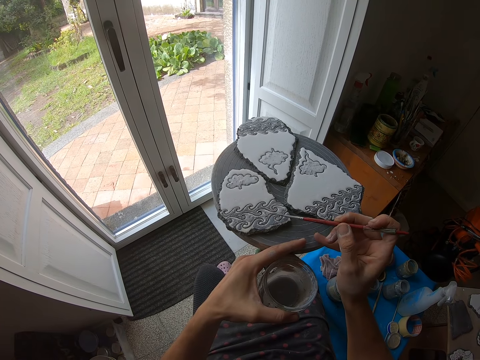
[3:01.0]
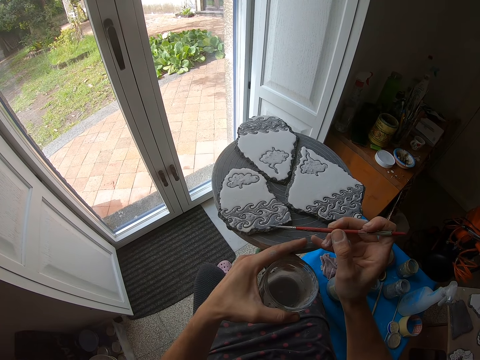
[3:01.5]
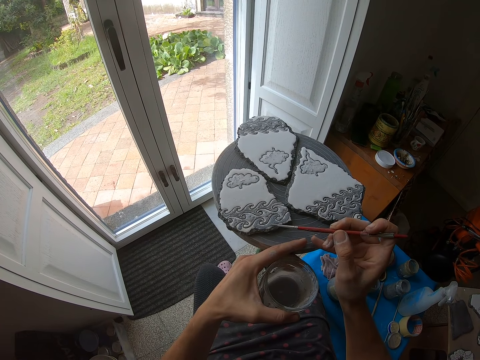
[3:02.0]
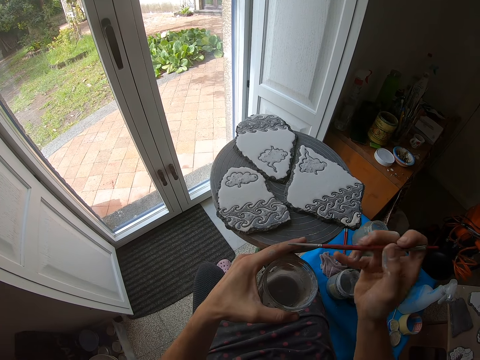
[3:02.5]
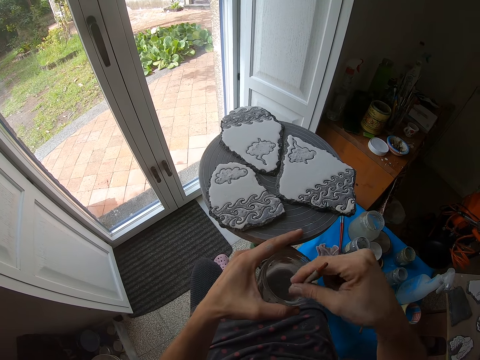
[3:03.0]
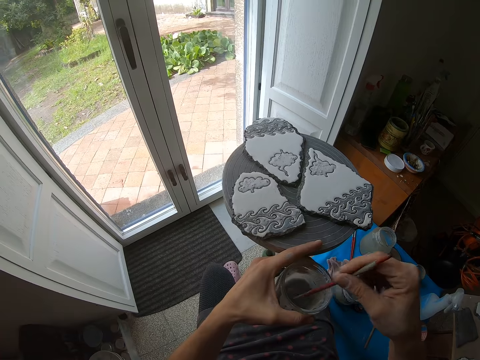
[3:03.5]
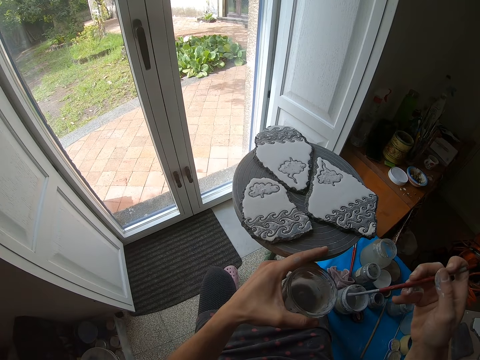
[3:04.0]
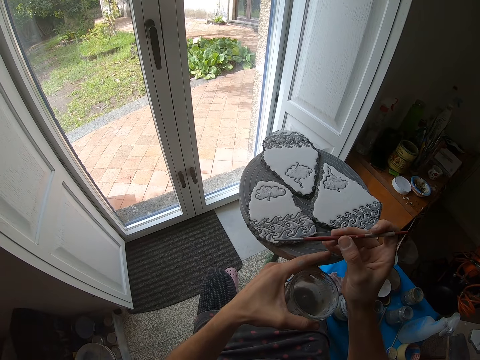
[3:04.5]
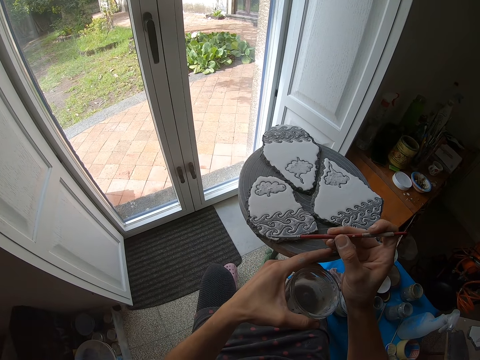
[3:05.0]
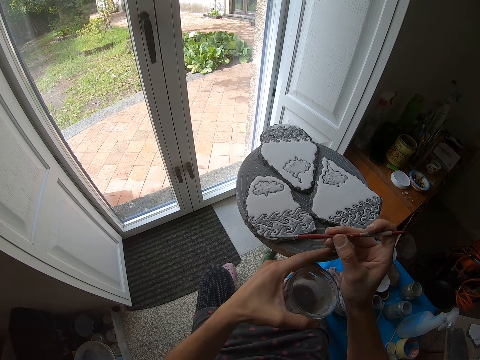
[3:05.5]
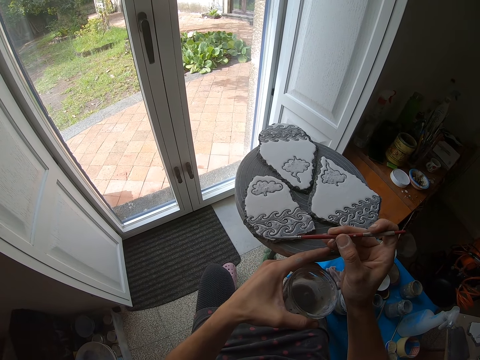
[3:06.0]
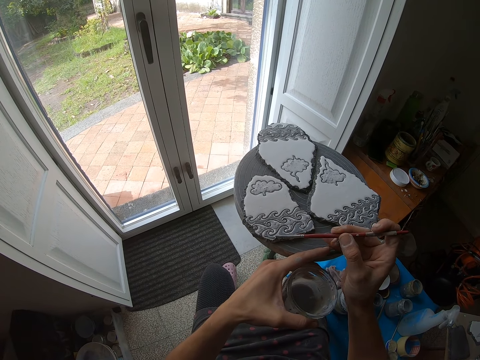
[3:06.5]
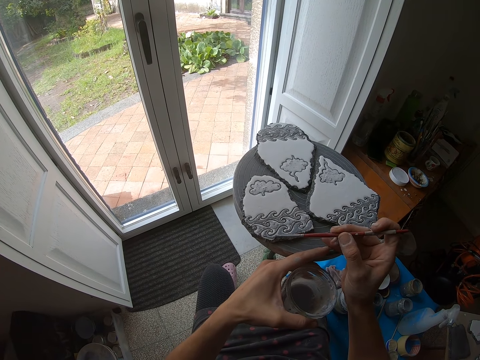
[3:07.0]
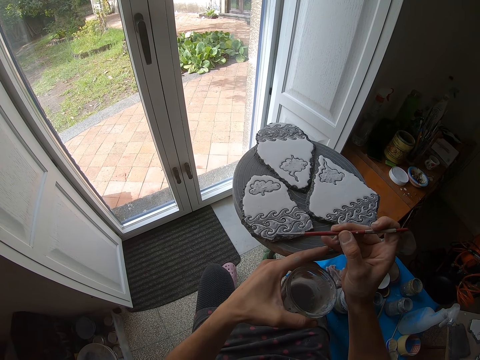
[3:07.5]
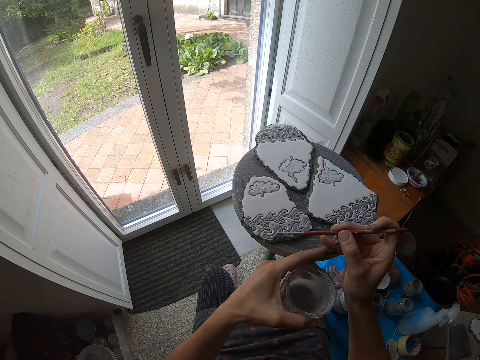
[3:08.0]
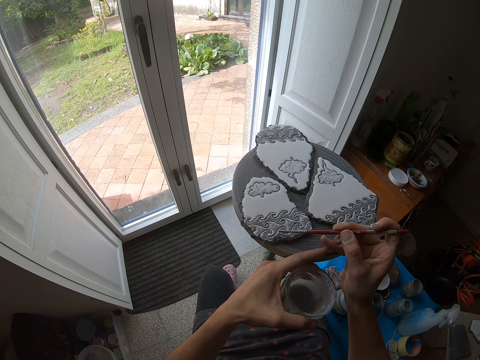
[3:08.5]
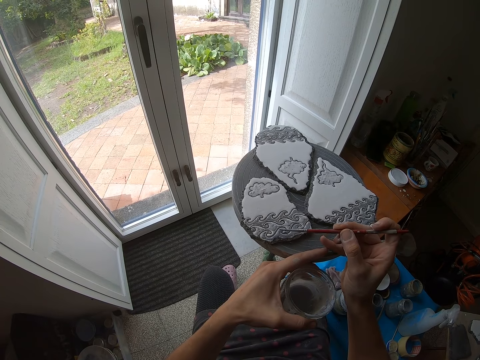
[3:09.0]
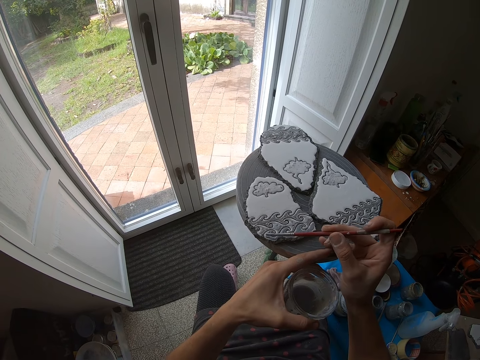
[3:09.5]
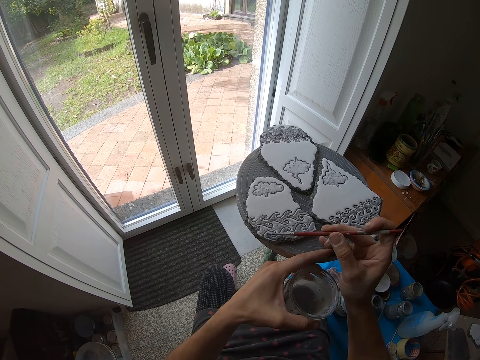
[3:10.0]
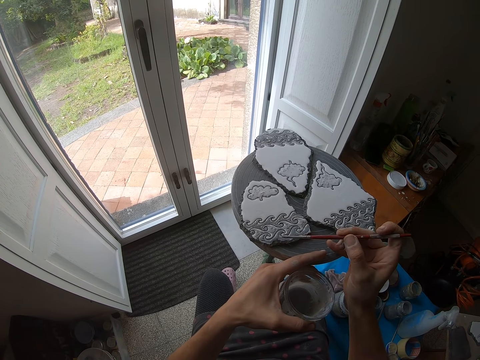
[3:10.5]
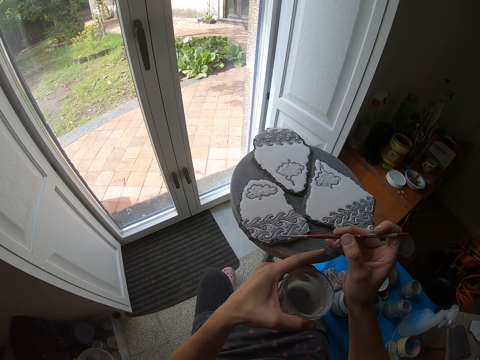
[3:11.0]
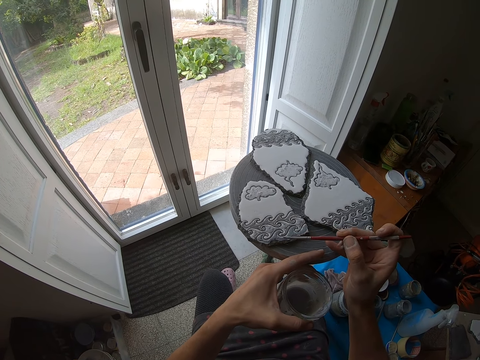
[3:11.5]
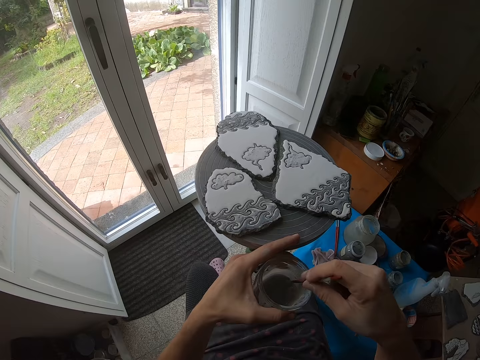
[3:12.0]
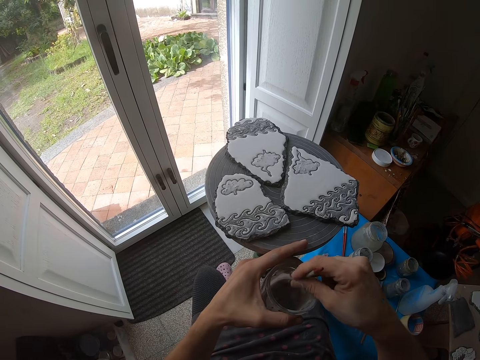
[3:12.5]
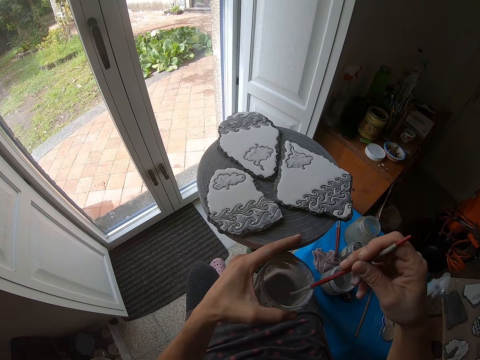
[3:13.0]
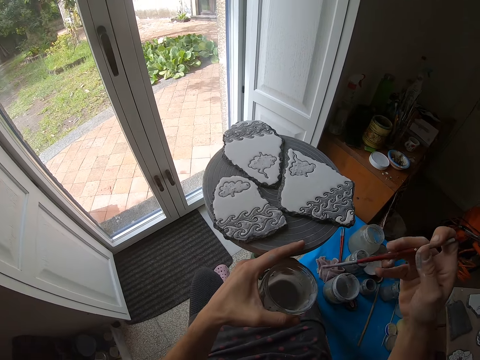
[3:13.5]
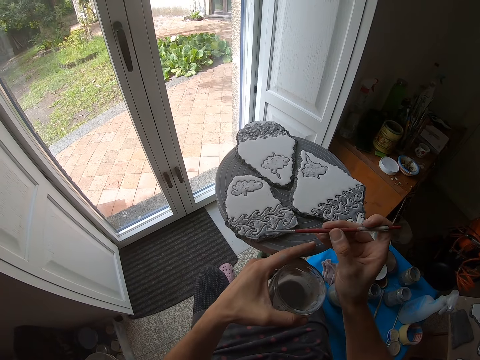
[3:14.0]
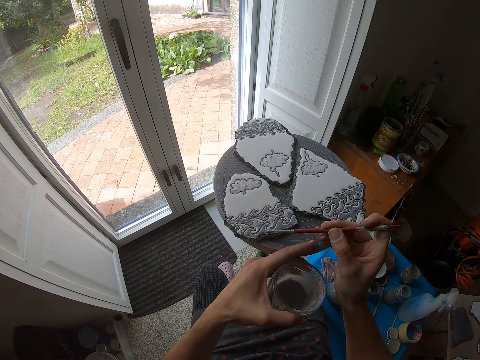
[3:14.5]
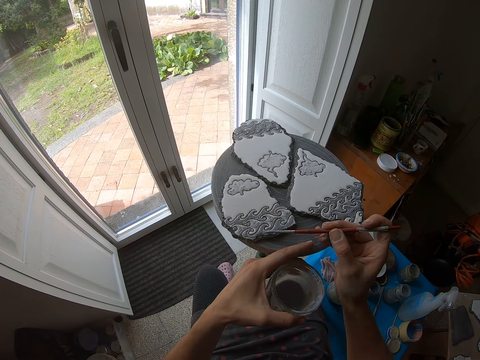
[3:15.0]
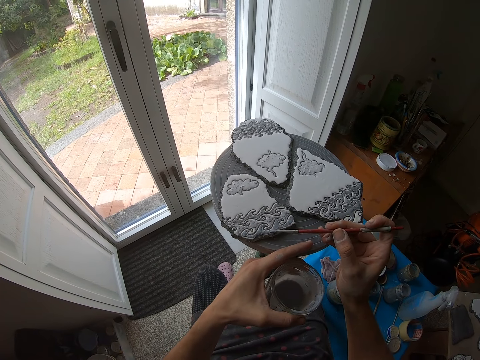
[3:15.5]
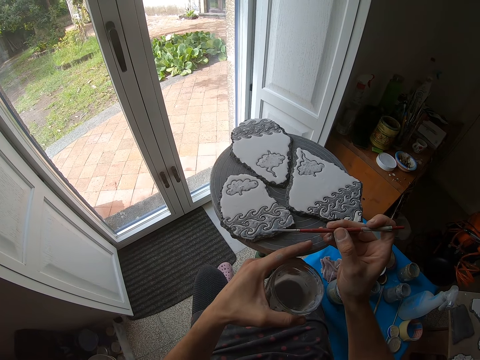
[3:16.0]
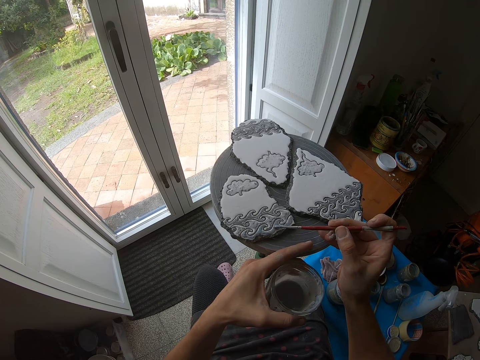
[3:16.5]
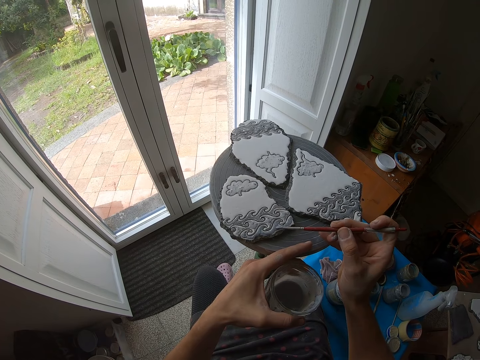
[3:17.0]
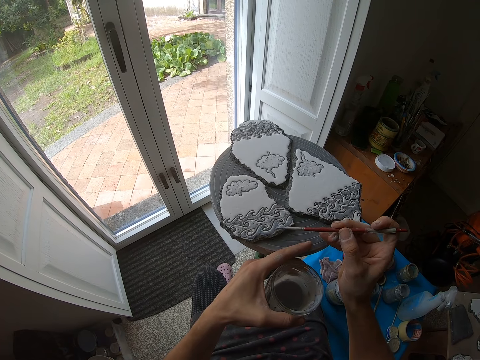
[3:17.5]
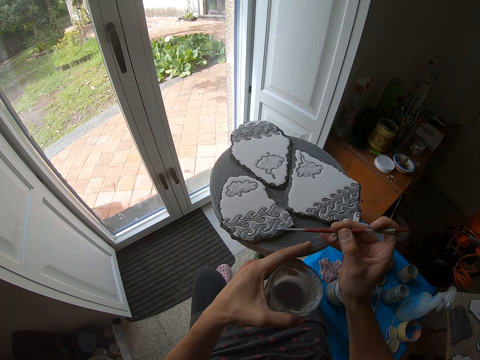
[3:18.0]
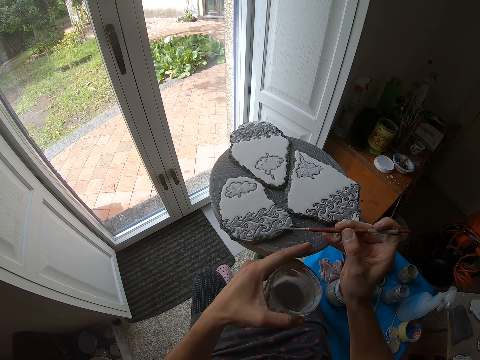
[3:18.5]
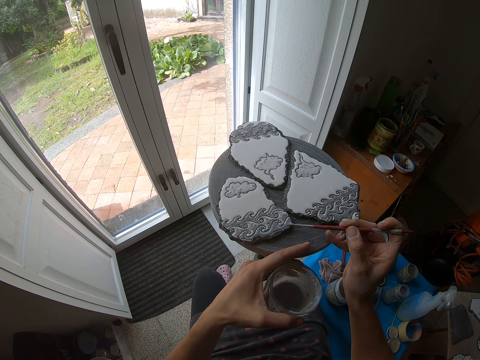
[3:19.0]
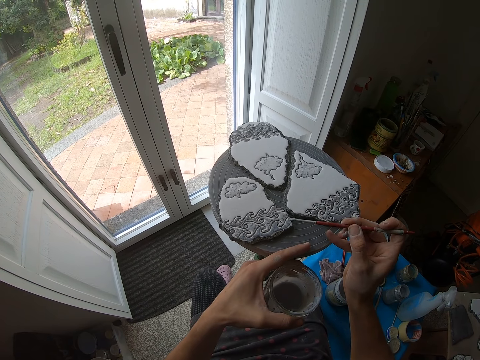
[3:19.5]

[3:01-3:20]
The camera wearer stirs the paint in the paint container with the glaze brush in her right hand. She dips the paintbrush in the paint. She picks paint from the paint container with the glaze brush in her right hand. She glazes the piece of ceramic with the glaze brush in her right hand. She stirs the paint in the paint container with the glaze brush in her right hand. She dips the paintbrush in the paint. She picks paint from the paint container with the glaze brush in her right hand. She glazes the piece of ceramic with the glaze brush in her right hand.

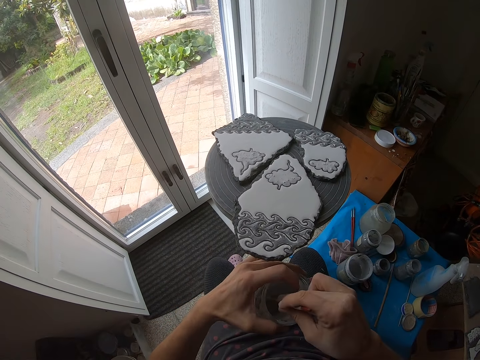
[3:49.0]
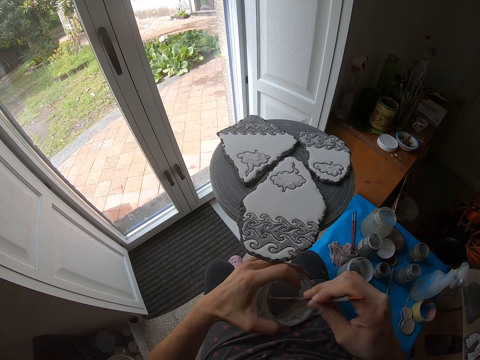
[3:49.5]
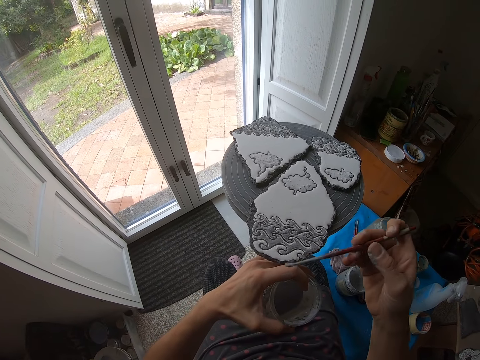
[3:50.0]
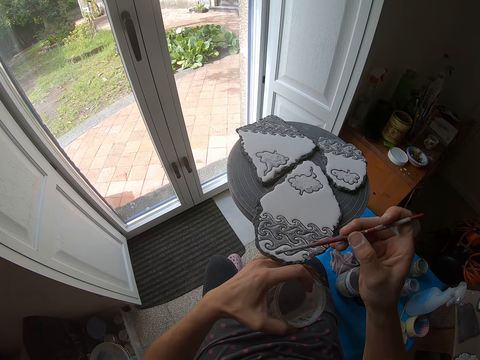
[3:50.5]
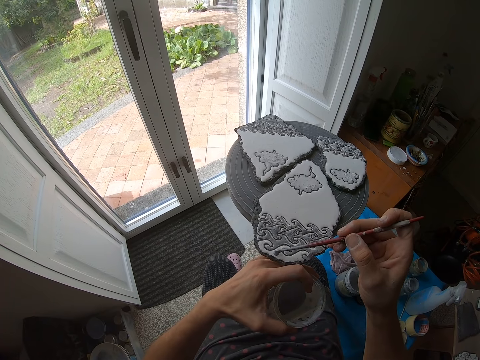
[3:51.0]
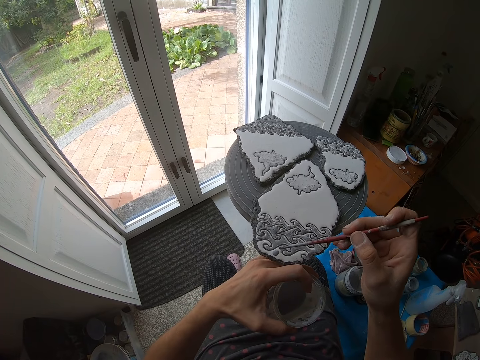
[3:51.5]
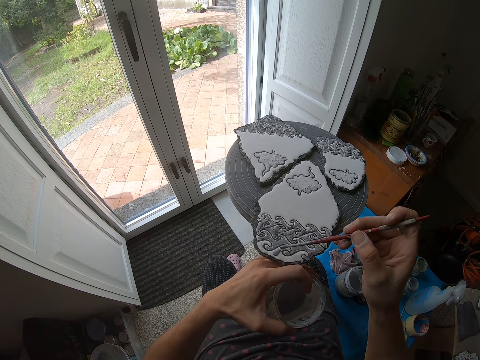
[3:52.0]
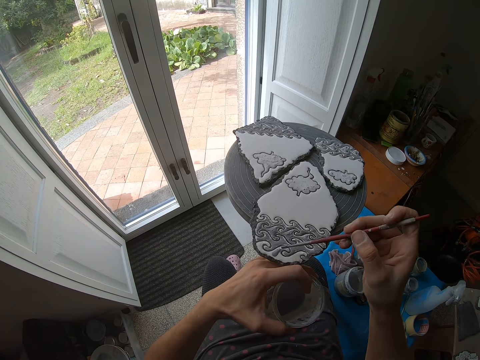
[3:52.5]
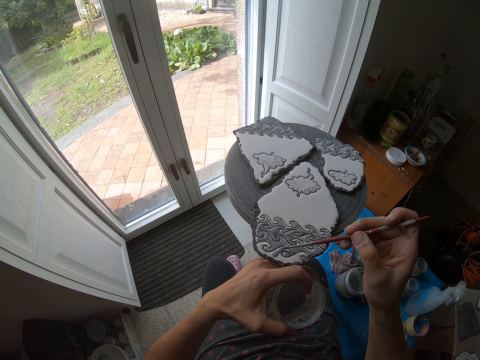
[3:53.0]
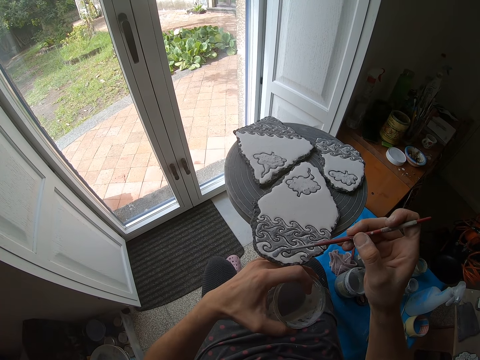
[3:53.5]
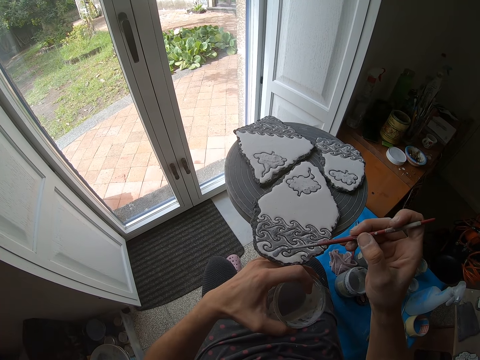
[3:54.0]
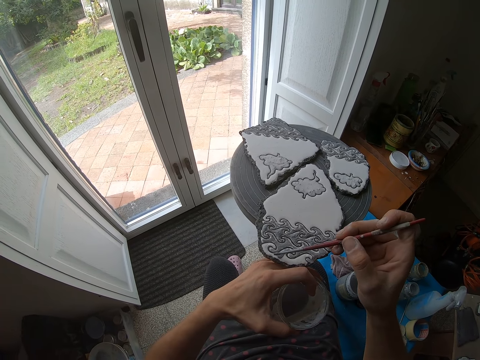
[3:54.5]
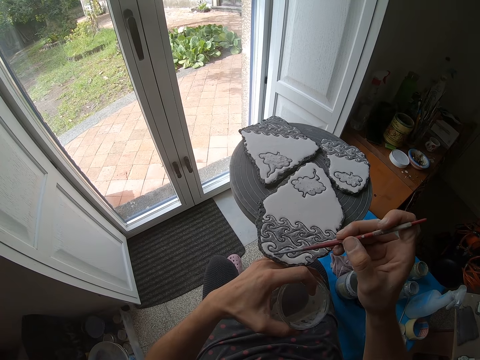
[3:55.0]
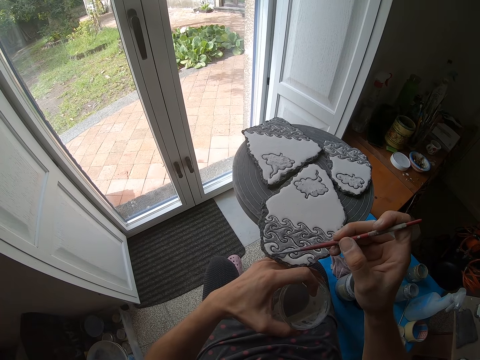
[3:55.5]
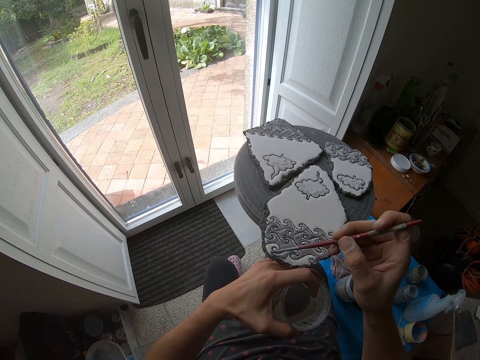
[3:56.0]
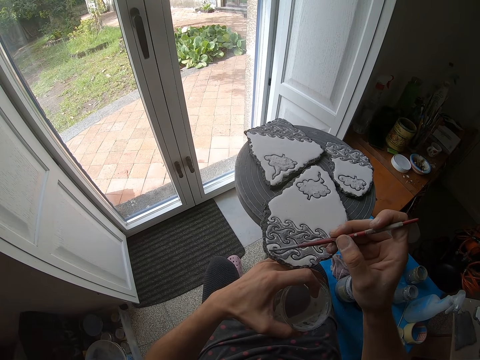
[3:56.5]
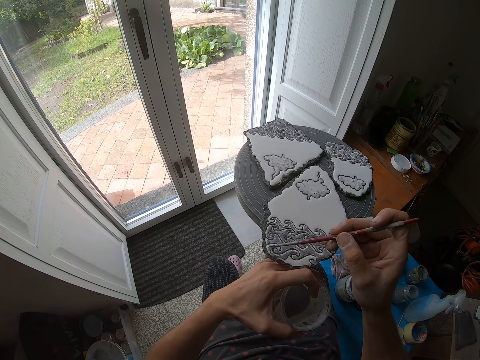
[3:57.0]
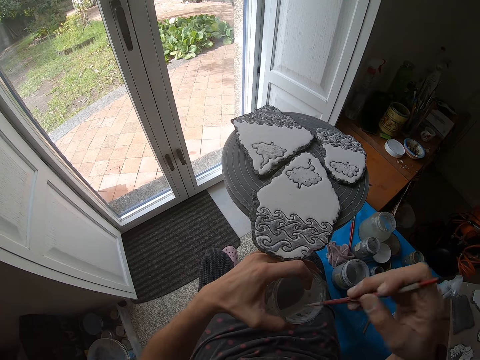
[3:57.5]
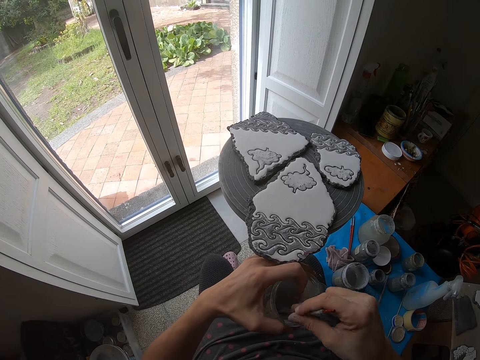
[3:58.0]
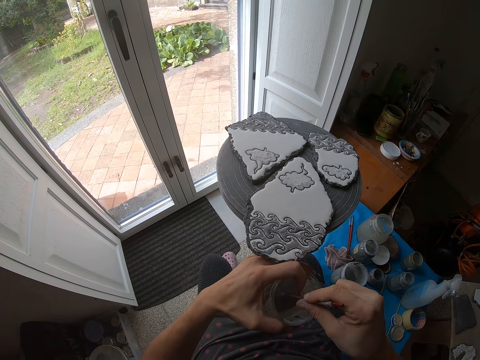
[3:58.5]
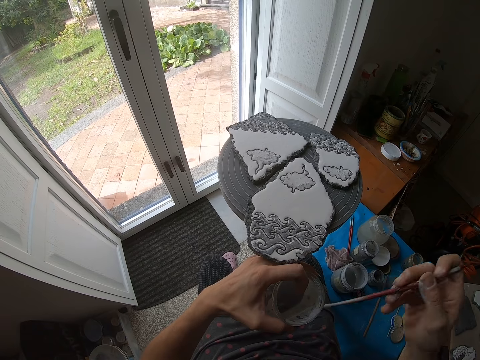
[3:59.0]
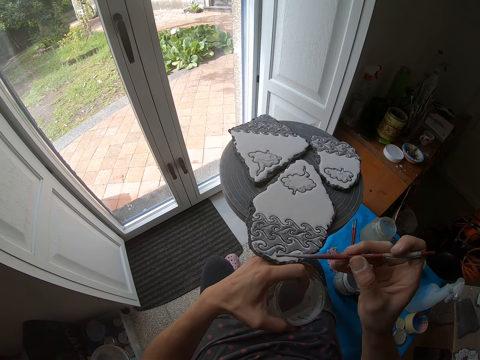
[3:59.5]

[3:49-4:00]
The camera wearer stirs the paint in the paint container with the glaze brush in her right hand. She dips the paintbrush in the paint. She picks paint from the paint container with the glaze brush in her right hand. She glazes the piece of ceramic with the glaze brush in her right hand. She stirs the paint in the paint container with the glaze brush in her right hand. She dips the paintbrush in the paint. She picks paint from the paint container with the glaze brush in her right hand. She glazes the piece of ceramic with the glaze brush in her right hand.
